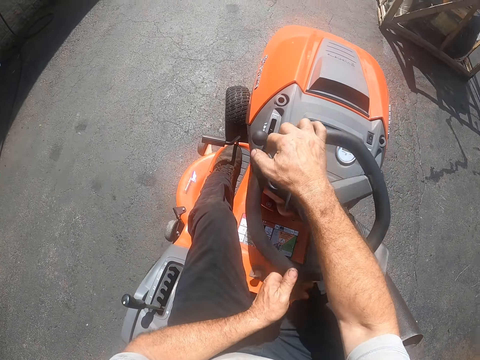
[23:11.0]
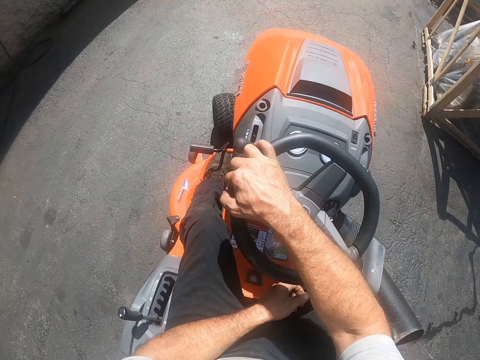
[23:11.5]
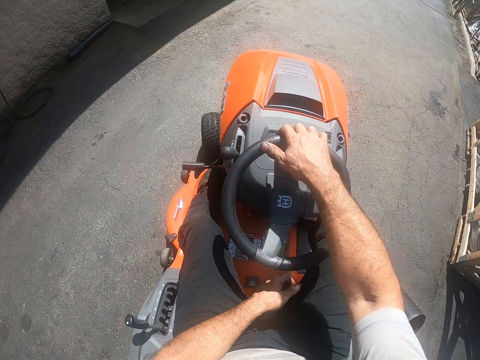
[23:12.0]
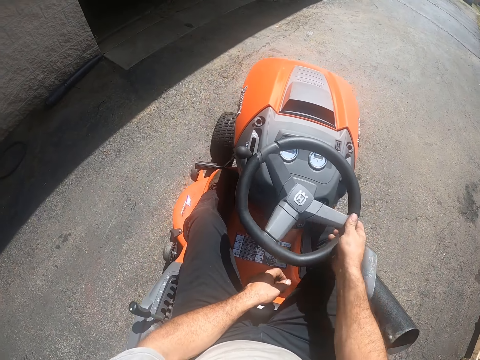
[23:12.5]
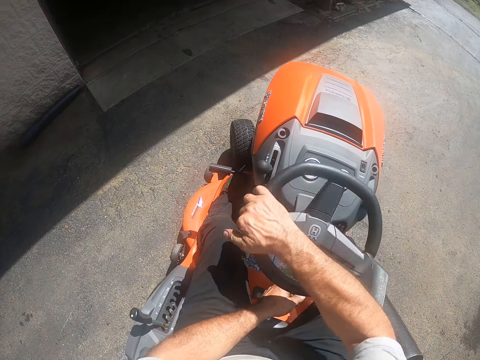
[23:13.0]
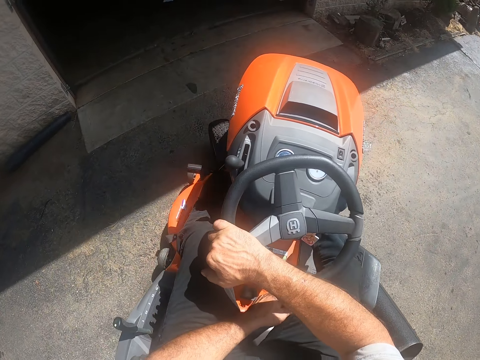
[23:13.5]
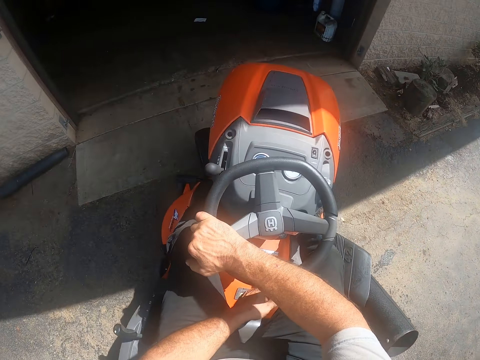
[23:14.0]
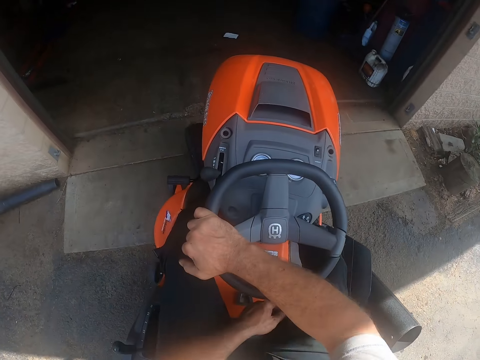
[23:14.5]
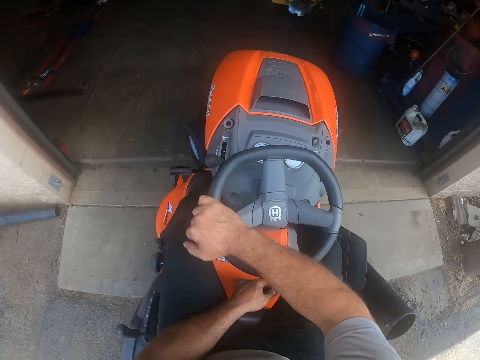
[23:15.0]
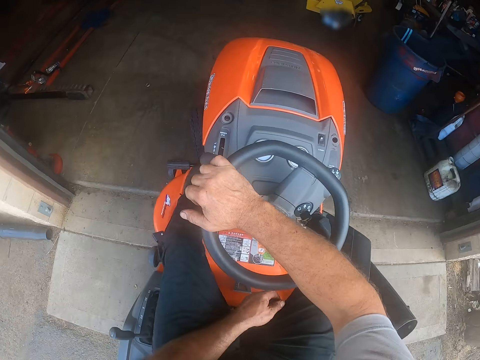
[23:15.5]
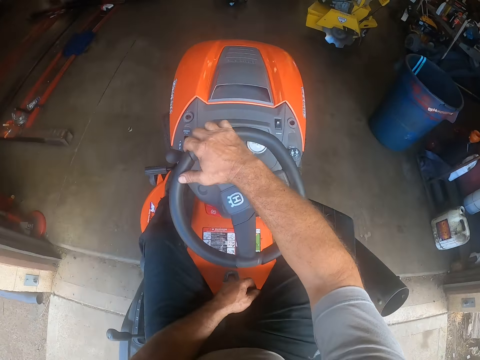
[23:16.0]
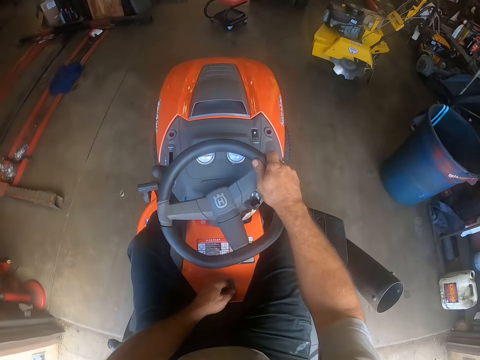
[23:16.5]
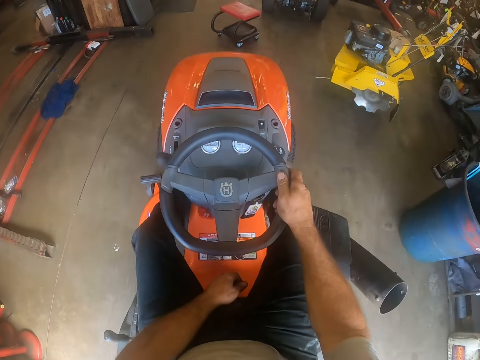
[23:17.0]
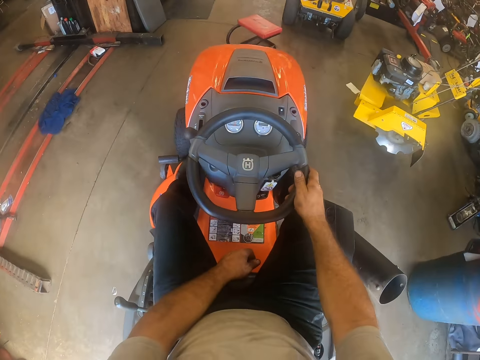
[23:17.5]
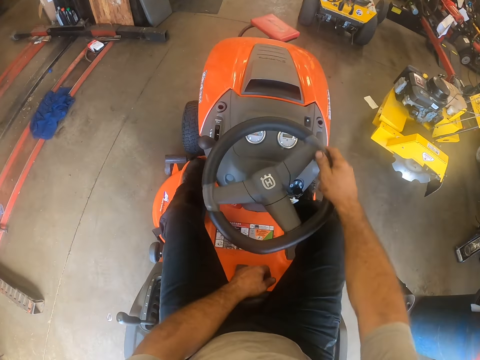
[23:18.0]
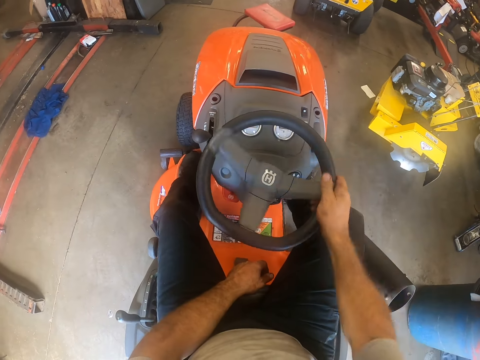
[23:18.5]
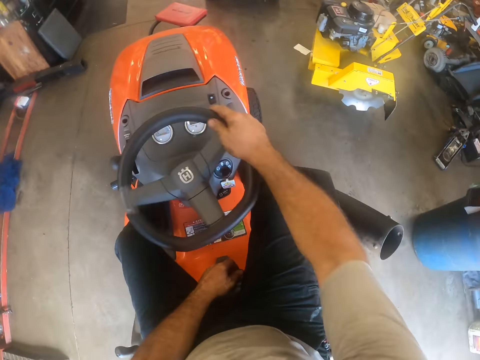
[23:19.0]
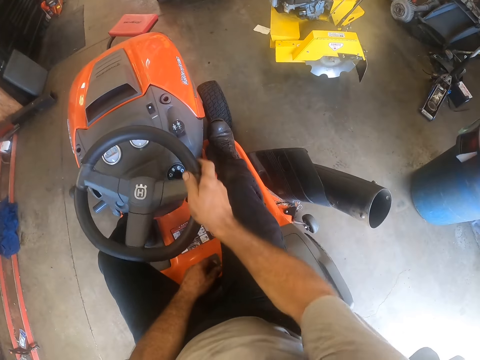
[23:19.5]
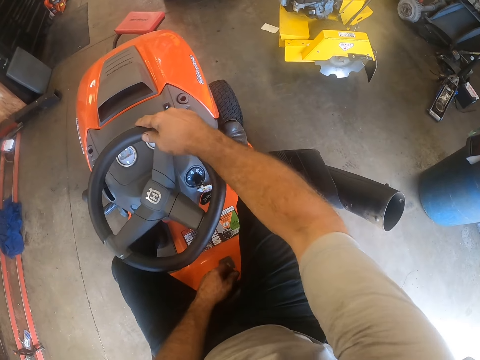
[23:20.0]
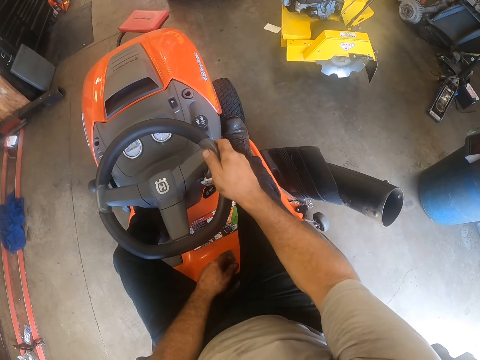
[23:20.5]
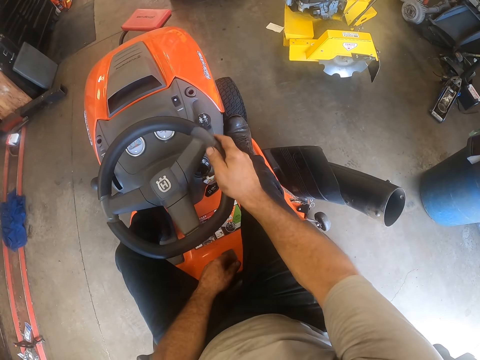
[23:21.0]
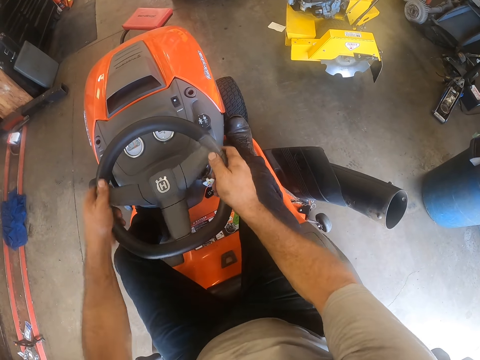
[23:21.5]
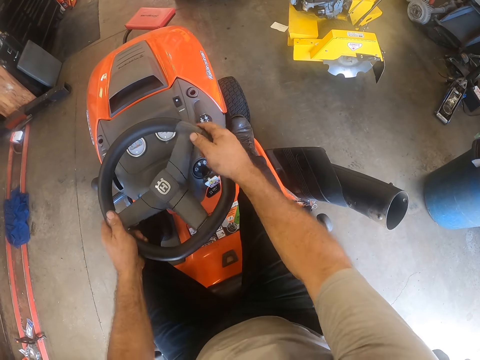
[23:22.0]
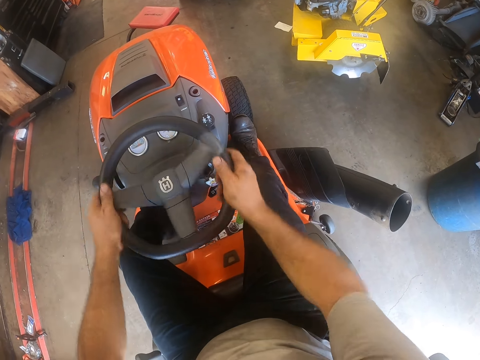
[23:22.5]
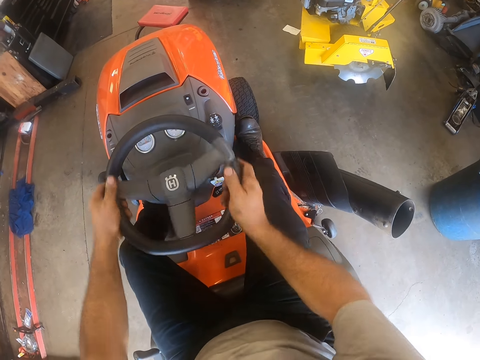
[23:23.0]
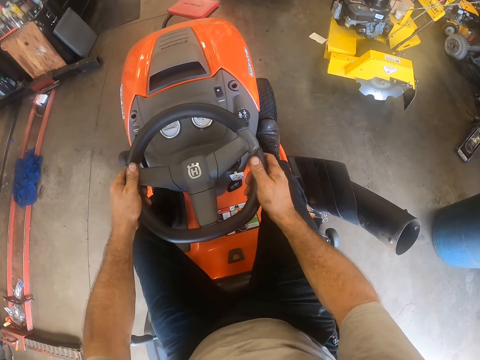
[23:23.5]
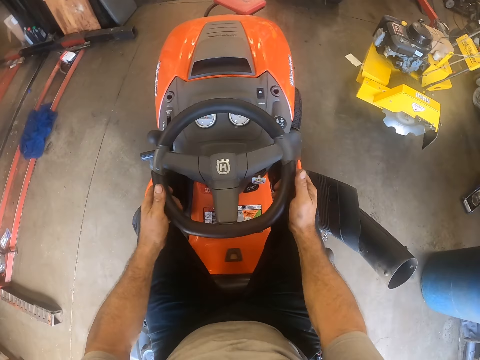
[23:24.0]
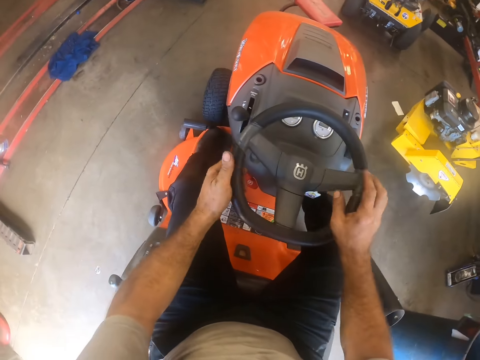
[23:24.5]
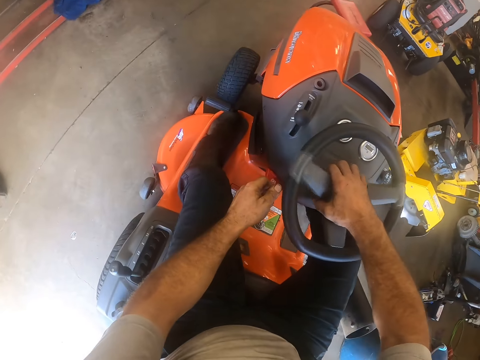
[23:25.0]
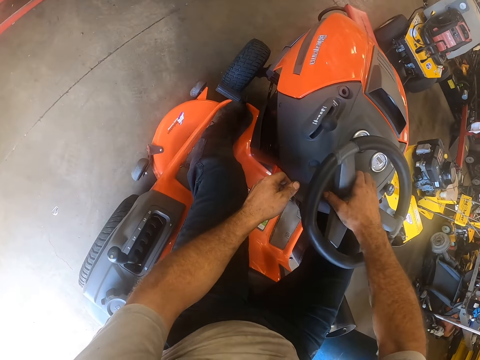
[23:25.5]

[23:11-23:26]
The camera wearer drives the lawn mower. They adjust the lawn mower's steering wheel.

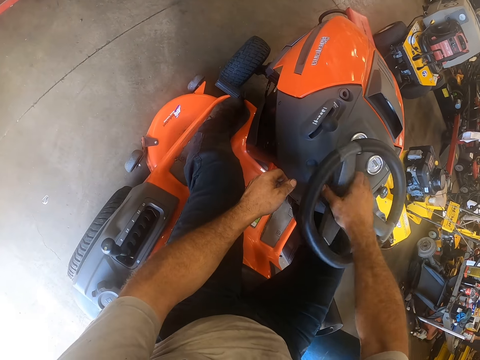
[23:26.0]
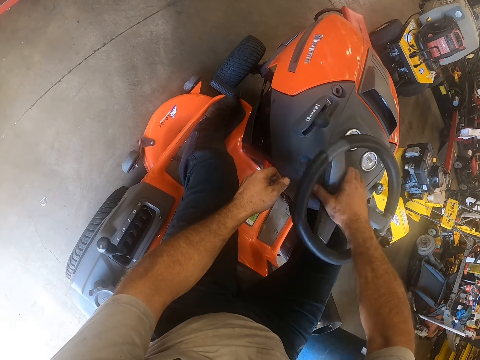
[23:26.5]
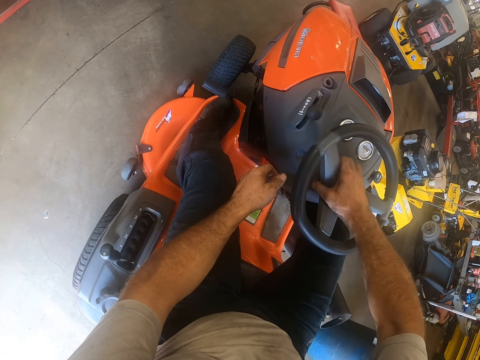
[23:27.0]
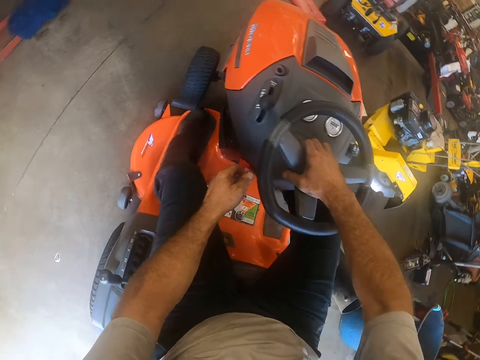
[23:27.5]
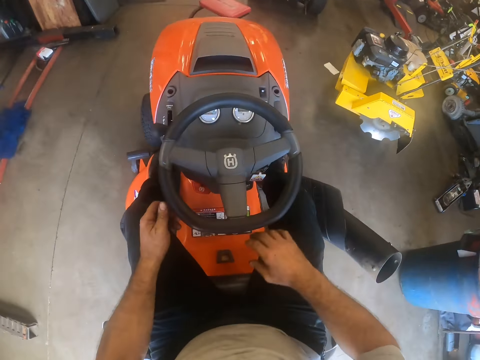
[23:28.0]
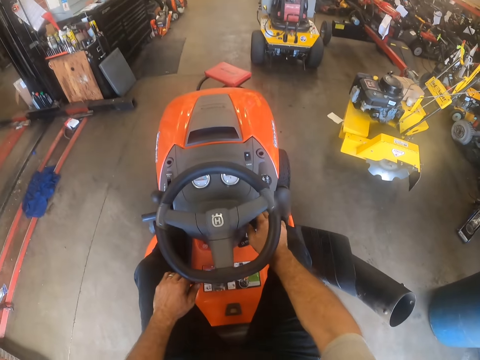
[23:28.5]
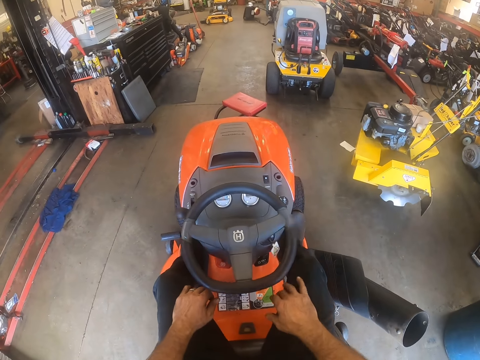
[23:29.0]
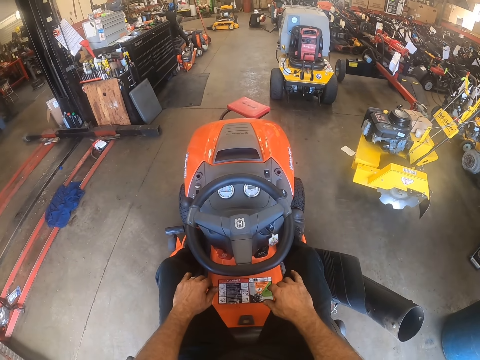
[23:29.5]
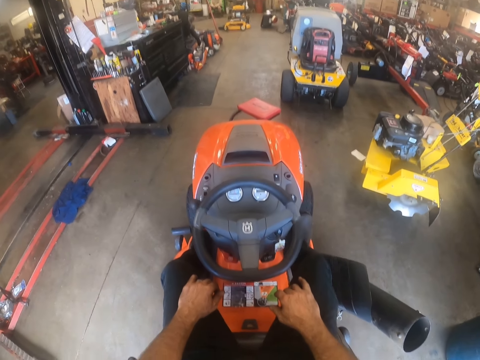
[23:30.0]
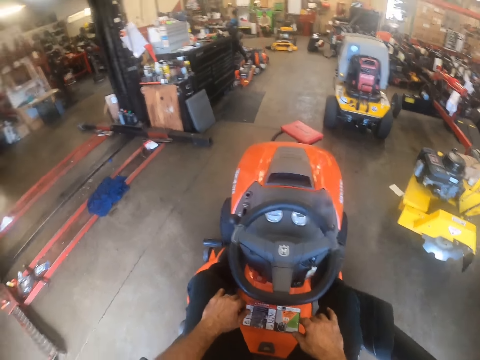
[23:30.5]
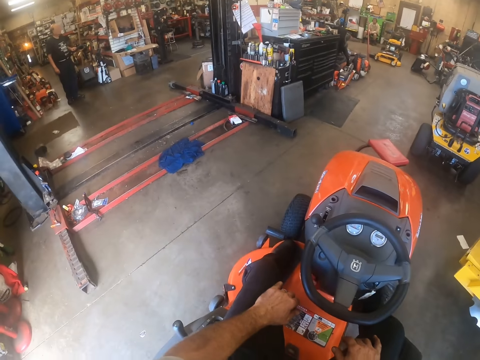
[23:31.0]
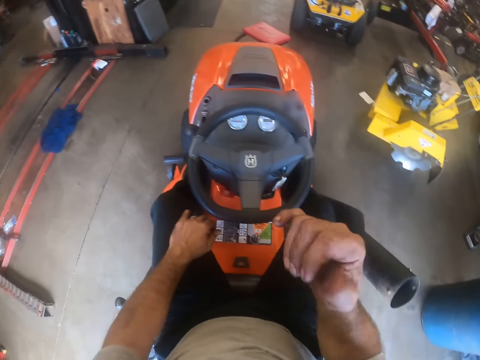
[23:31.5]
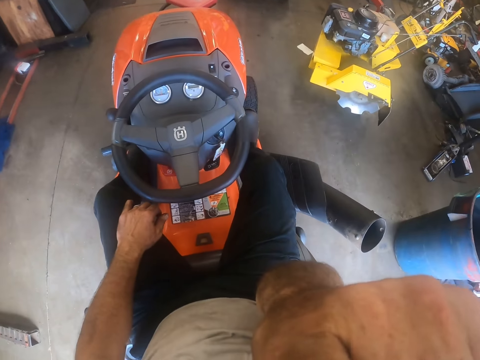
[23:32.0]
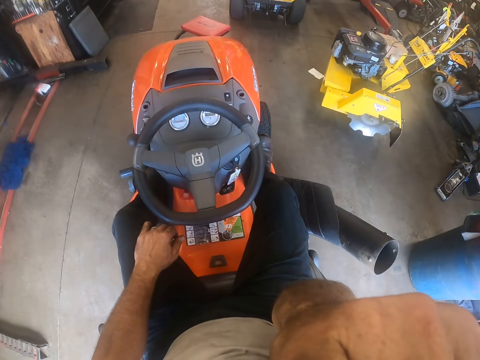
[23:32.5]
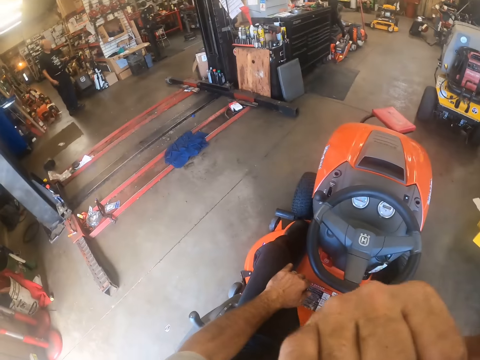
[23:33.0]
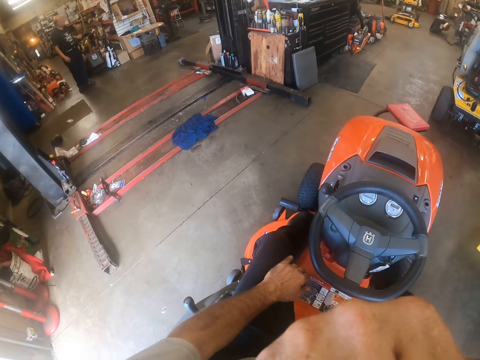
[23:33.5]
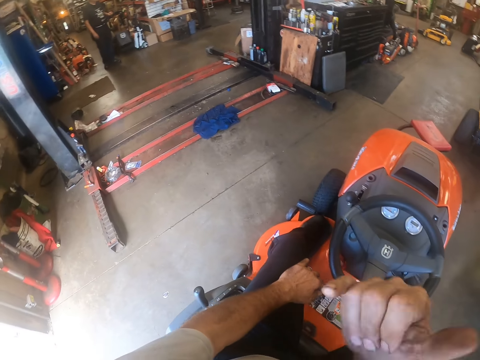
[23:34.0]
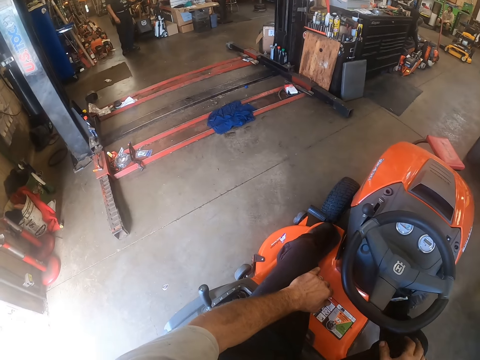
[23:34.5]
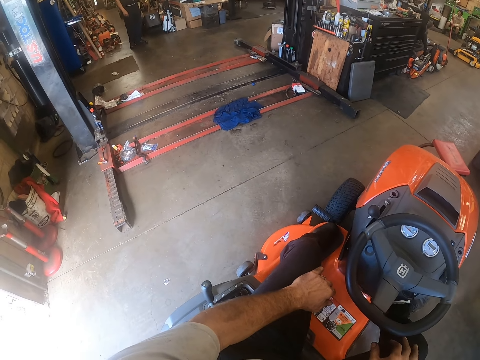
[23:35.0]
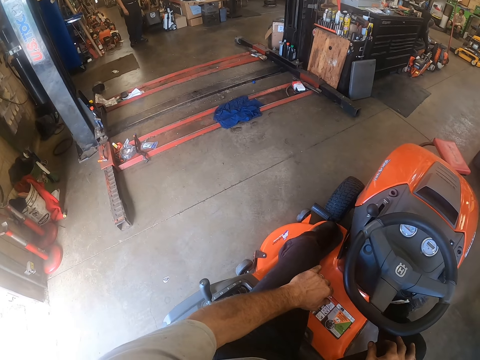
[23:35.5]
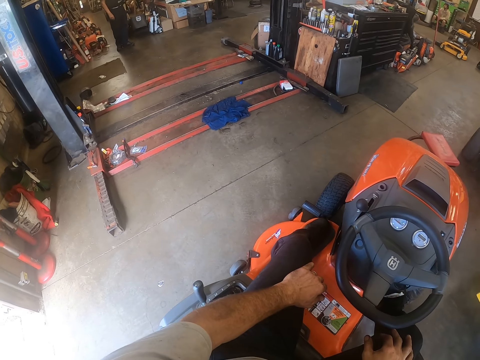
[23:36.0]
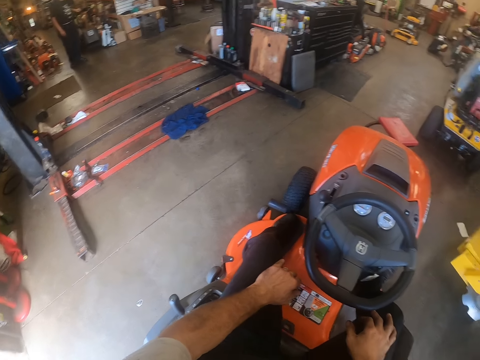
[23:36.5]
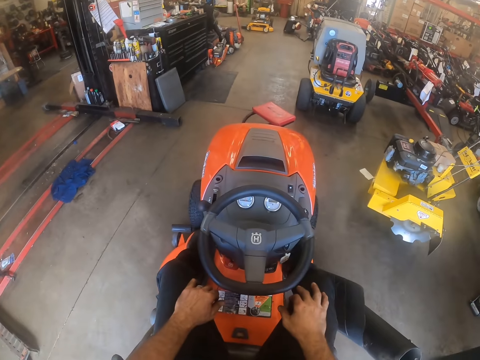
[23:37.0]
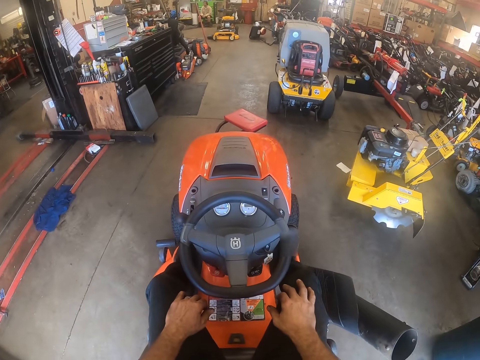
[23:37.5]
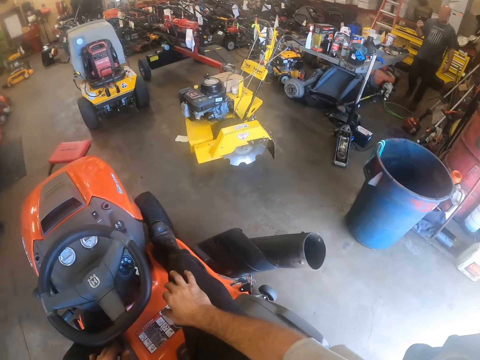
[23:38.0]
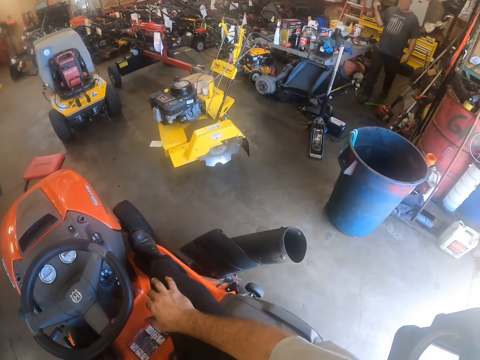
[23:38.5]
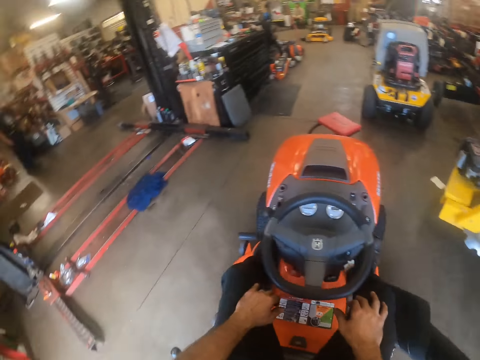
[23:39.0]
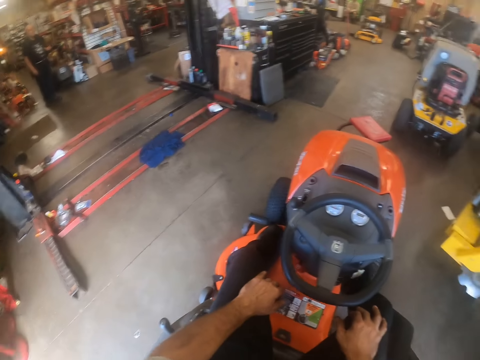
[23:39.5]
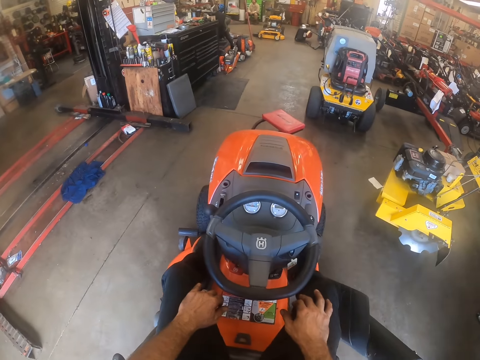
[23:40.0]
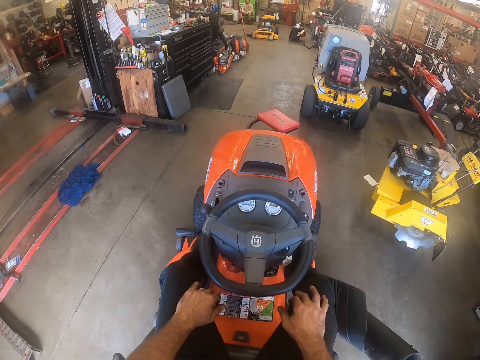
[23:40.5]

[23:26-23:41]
The camera wearer stops the lawn mower's engine. He looks around. A person stands on the side. The camera wearer adjusts his face. He looks around. Another person walks around.
